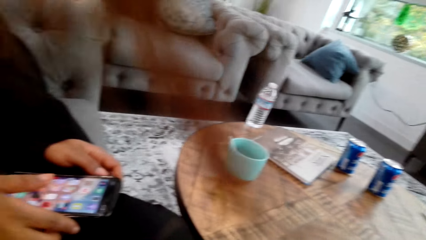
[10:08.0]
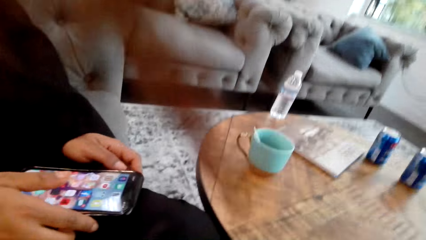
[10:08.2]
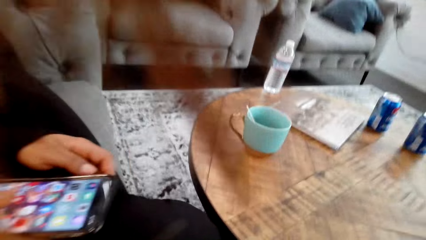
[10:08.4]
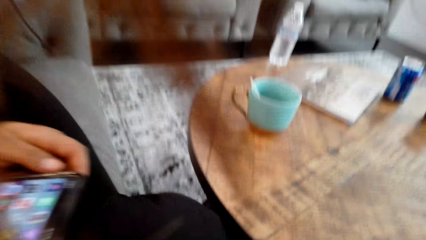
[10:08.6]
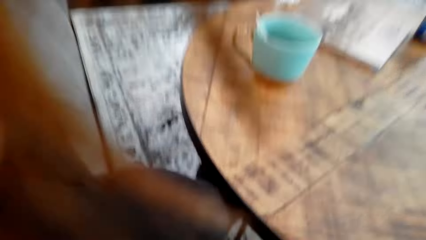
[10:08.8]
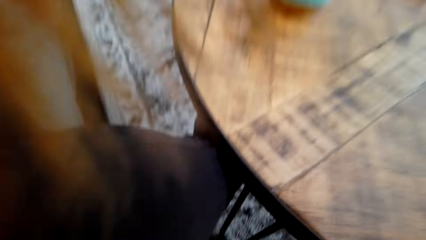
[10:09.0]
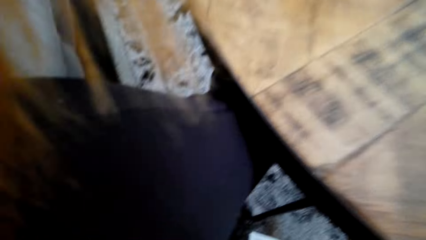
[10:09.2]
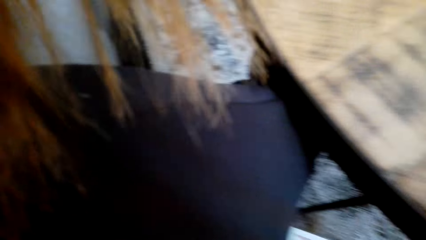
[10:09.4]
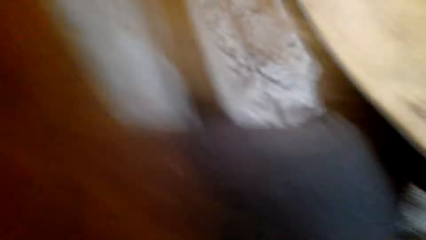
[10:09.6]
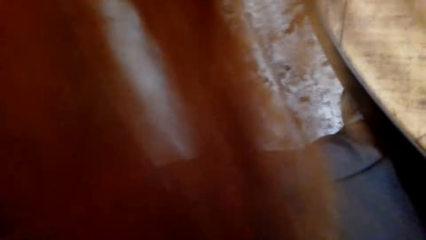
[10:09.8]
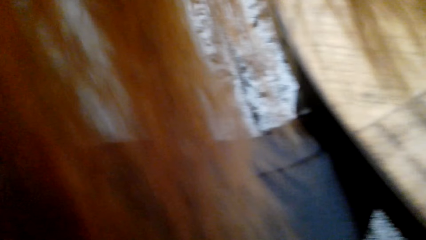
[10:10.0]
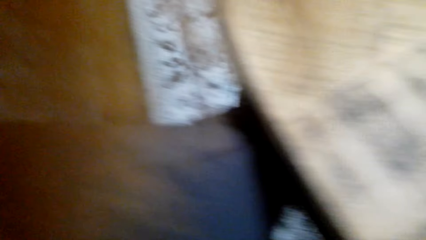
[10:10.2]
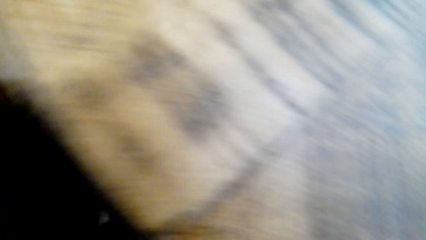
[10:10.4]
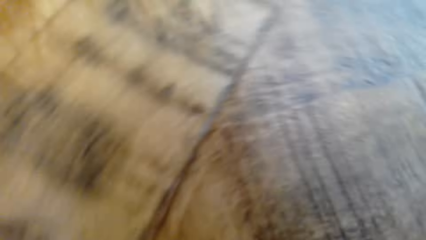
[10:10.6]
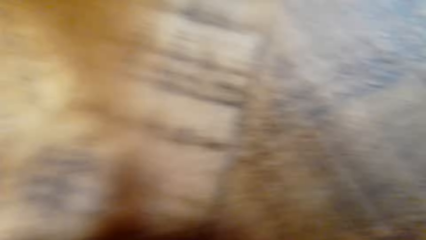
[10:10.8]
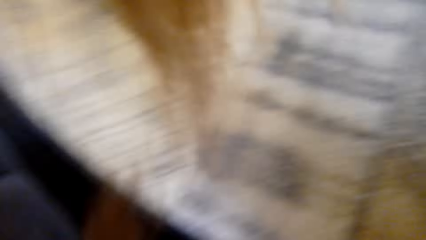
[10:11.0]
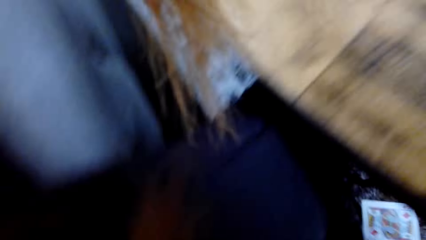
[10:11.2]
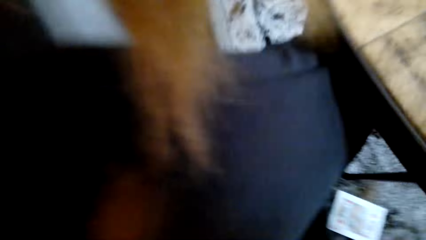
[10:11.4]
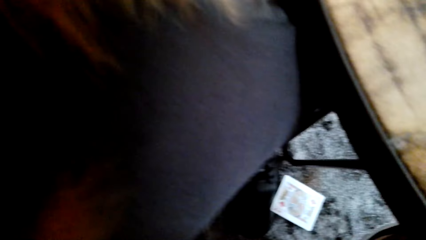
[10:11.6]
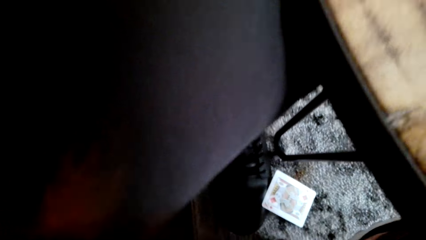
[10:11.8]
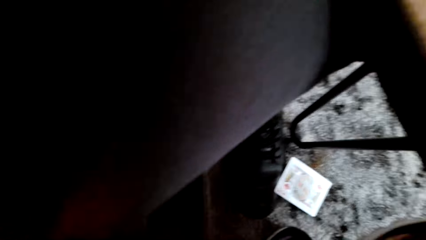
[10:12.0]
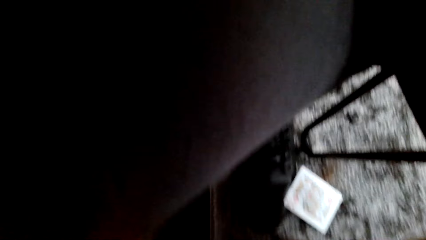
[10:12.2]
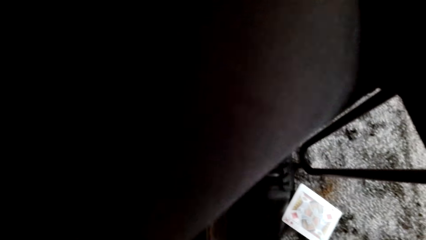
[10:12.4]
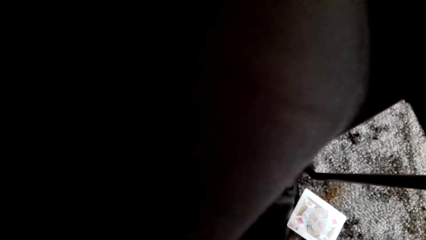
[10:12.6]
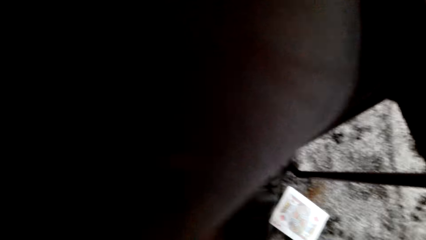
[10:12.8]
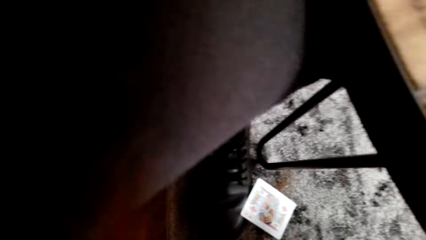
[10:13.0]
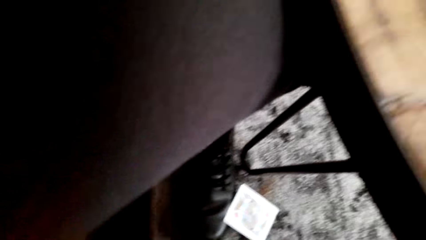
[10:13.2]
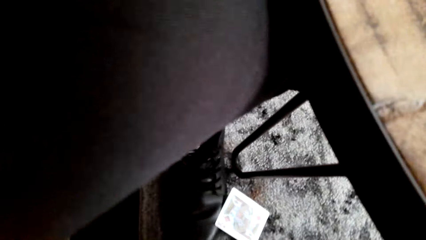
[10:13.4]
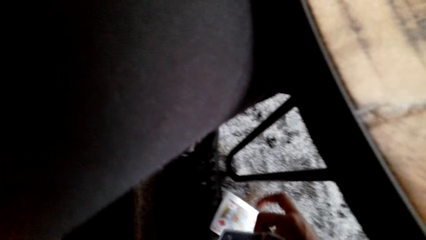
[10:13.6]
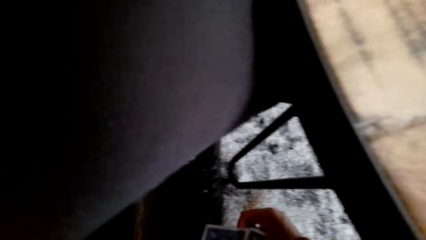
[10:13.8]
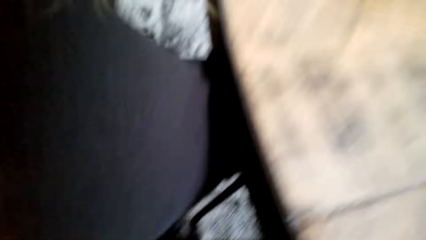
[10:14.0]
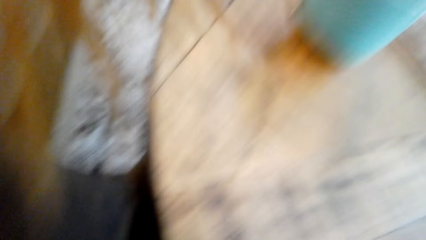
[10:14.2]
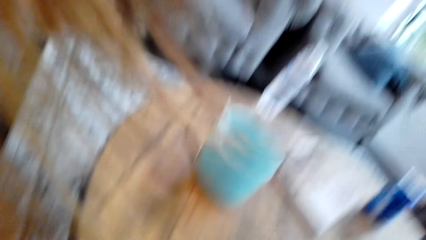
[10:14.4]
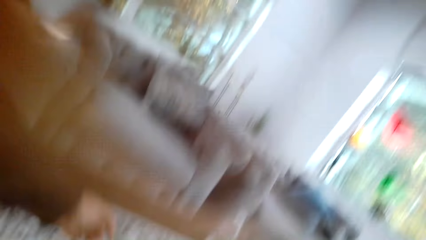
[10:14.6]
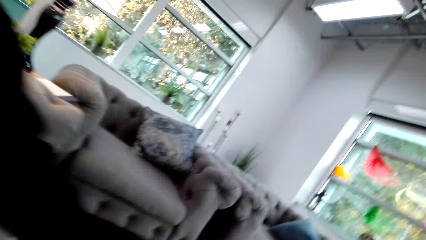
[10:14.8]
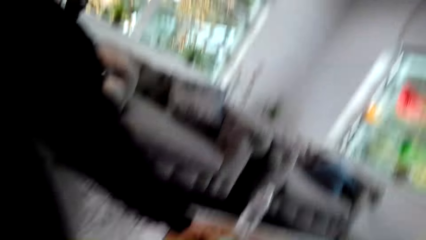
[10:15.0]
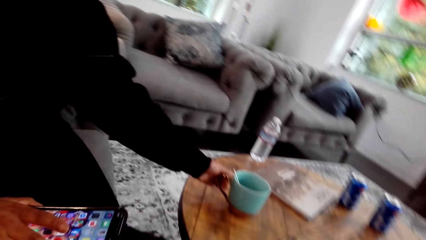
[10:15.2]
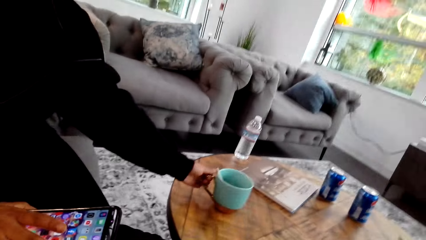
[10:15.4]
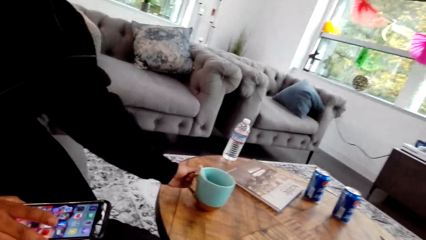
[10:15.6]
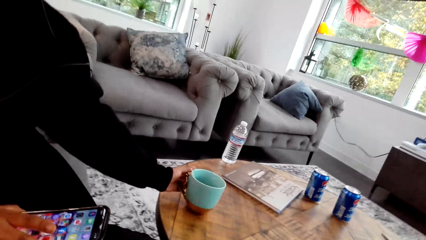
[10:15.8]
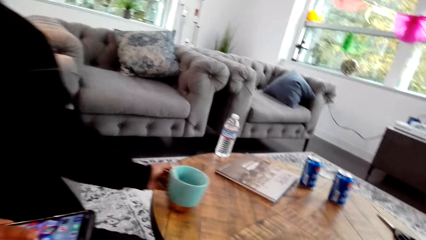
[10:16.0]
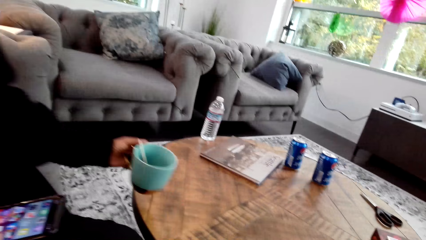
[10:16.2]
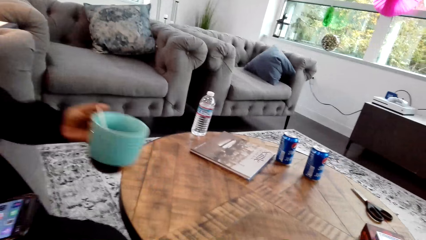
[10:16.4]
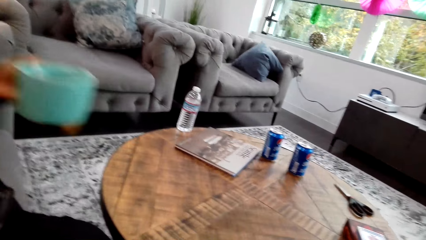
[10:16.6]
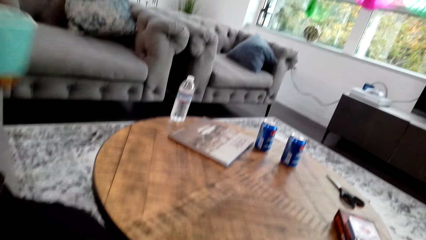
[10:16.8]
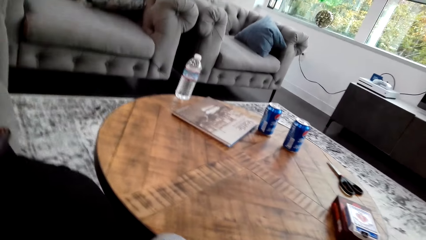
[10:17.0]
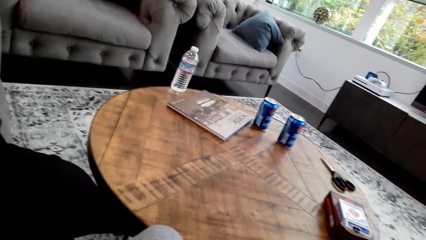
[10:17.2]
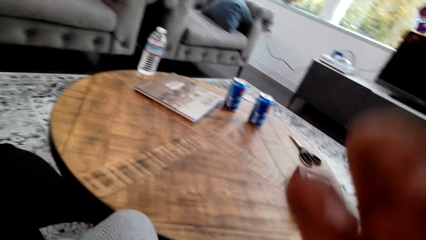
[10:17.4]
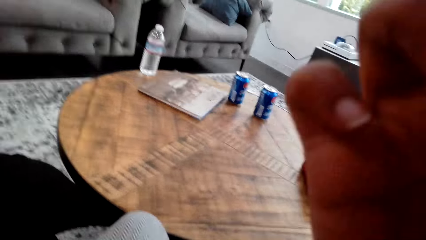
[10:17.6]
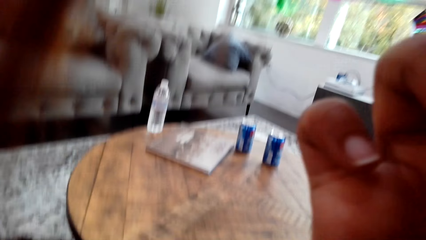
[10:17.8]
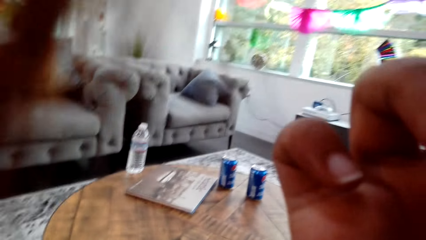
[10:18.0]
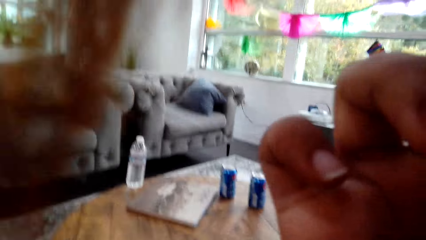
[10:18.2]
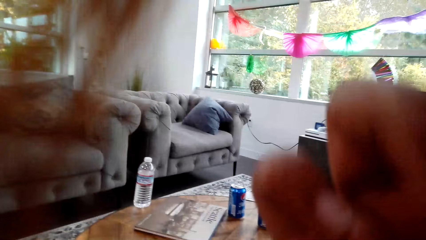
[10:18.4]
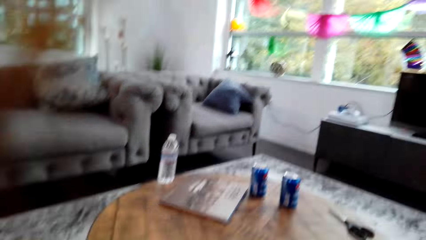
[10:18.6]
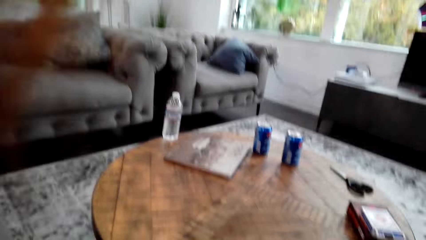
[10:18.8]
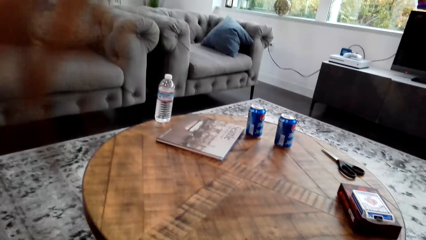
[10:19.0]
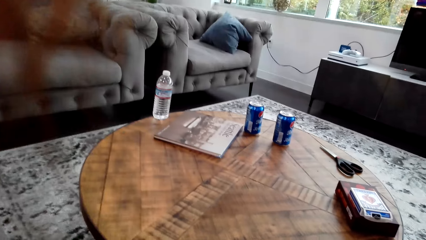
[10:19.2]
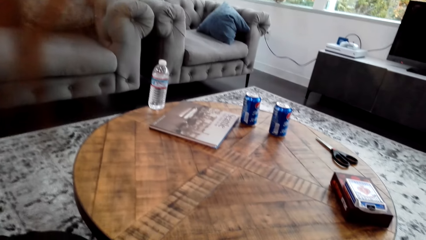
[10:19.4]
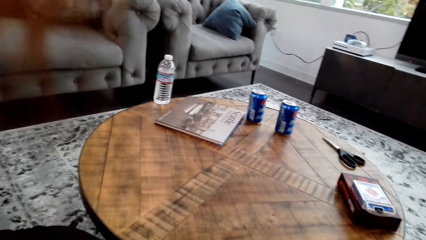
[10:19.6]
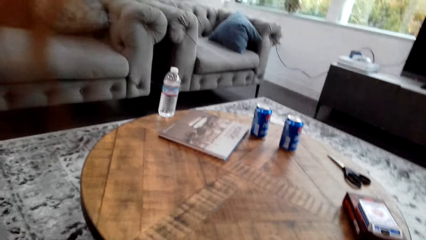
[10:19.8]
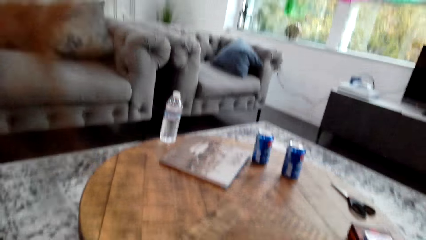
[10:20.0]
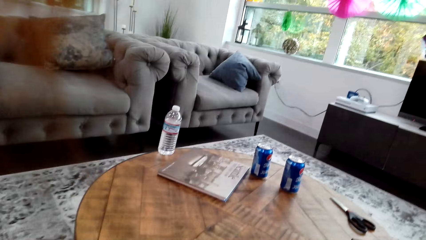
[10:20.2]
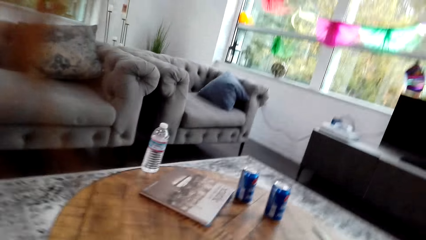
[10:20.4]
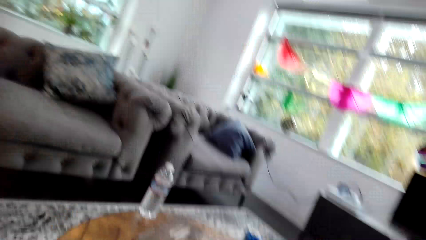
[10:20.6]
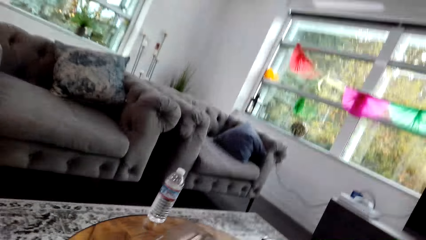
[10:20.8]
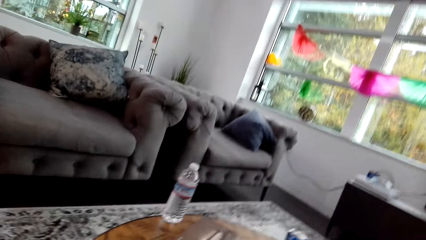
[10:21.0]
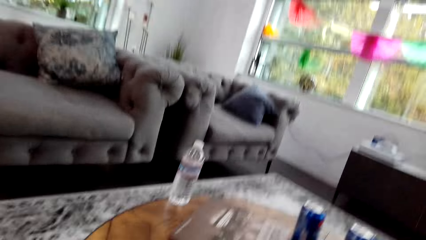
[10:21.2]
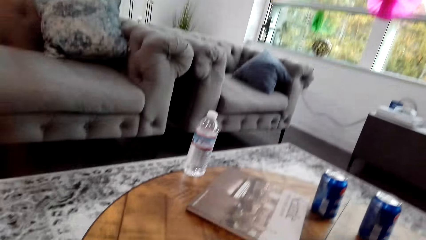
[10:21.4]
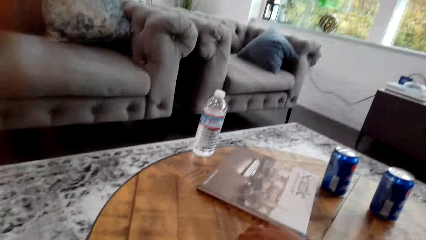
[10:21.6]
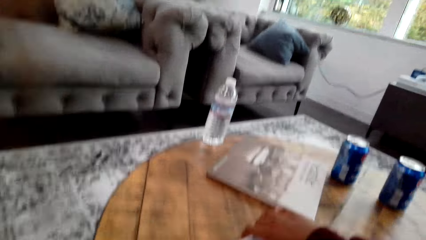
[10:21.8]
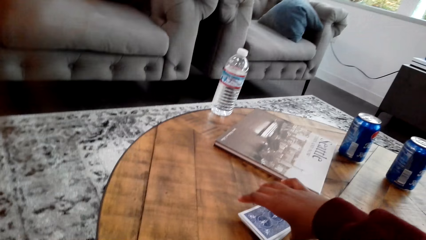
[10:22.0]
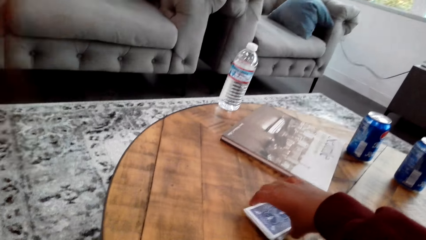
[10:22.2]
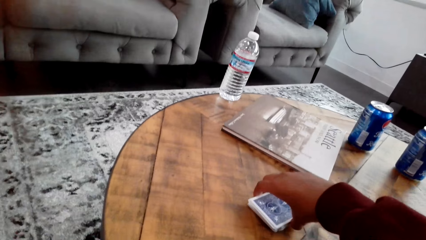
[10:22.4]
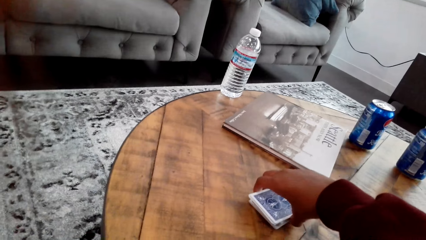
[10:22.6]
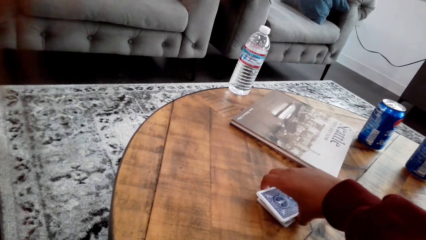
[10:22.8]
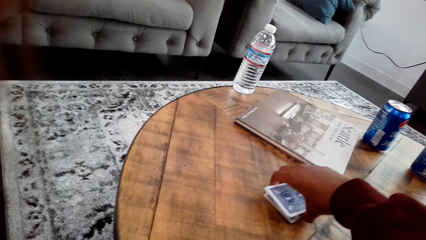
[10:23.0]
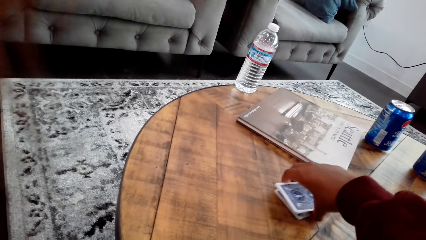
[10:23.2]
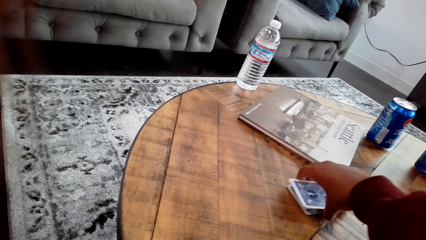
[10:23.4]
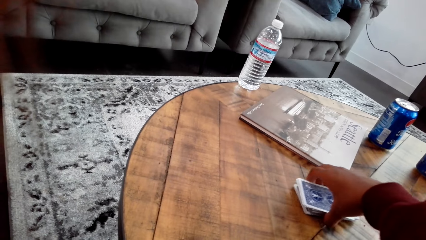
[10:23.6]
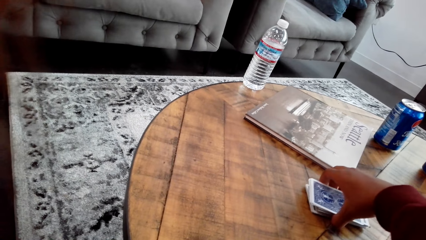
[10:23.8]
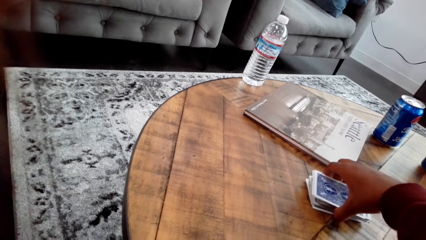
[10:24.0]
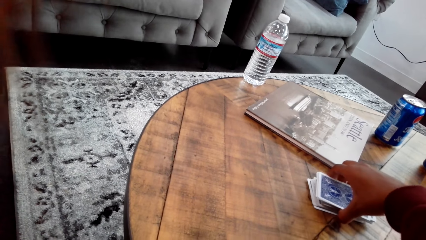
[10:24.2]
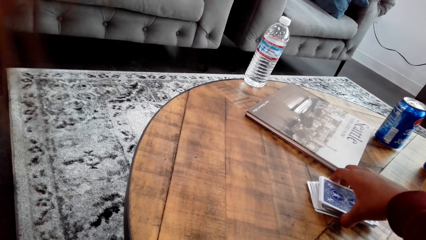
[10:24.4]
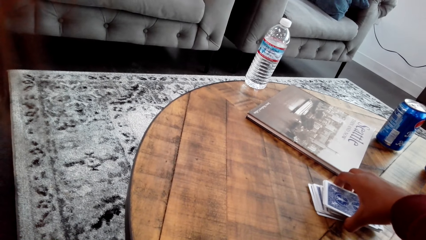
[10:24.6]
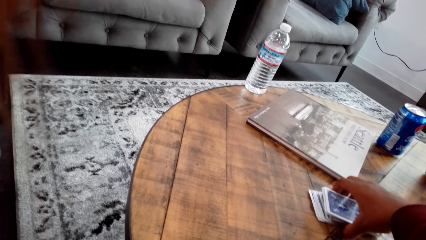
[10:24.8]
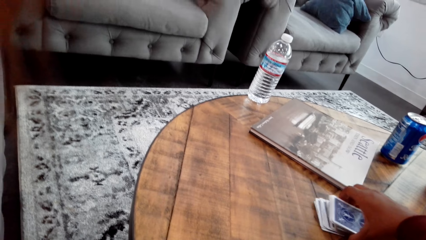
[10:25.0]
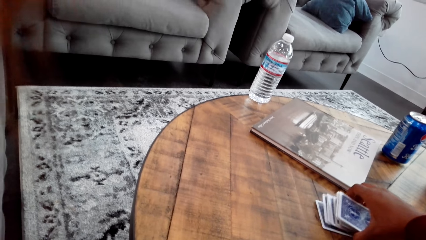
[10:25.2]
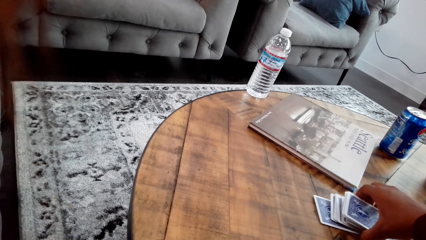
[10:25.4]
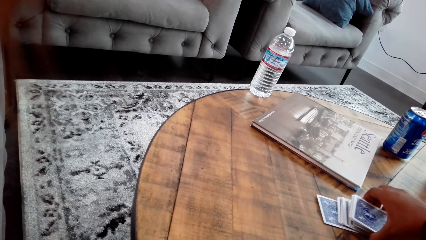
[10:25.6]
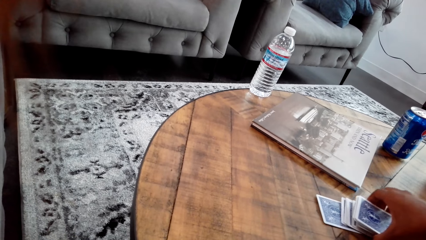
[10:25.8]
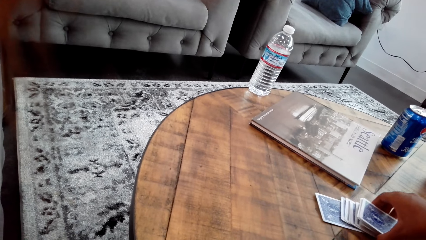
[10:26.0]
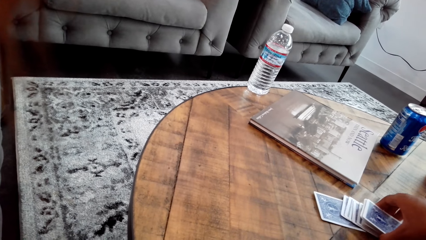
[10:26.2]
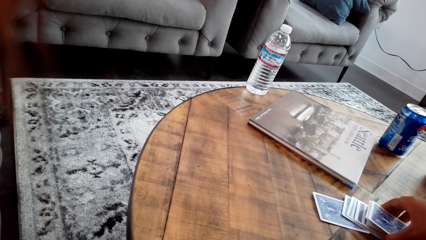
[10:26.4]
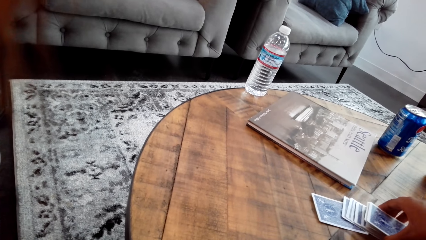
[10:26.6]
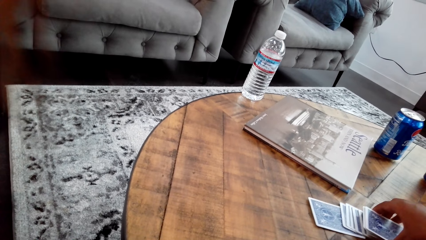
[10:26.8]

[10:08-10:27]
The camera wearer looks around a room. She picks up cards from the floor. A lady picks up a cup from the table. The camera wearer adjusts a camera with her hands. She looks around the room. She arranges the cards on the table.
